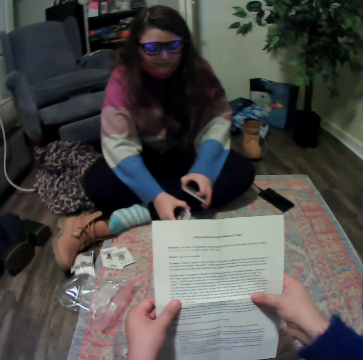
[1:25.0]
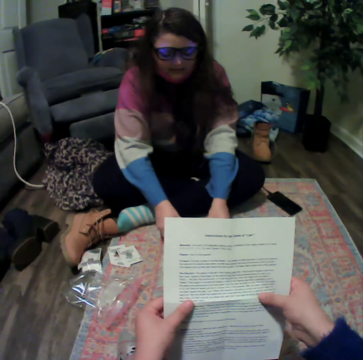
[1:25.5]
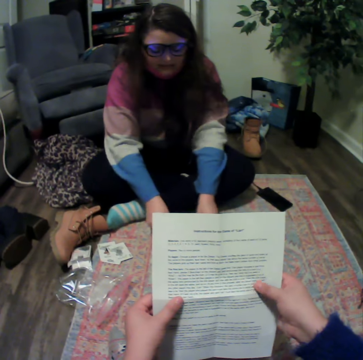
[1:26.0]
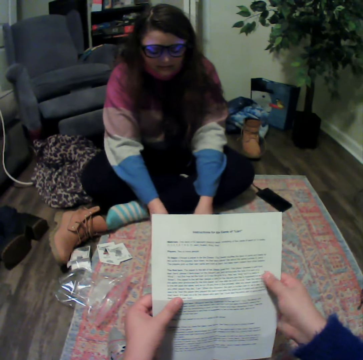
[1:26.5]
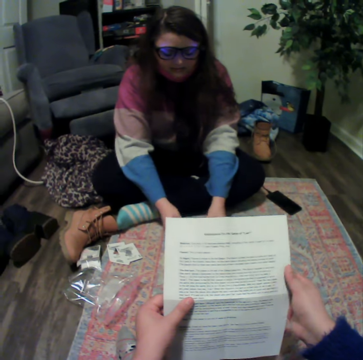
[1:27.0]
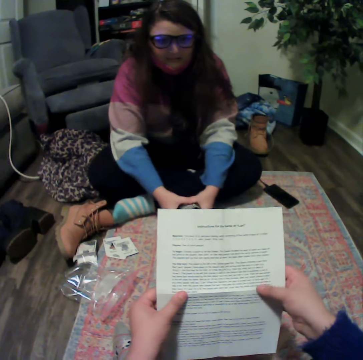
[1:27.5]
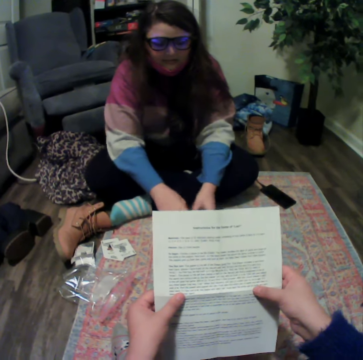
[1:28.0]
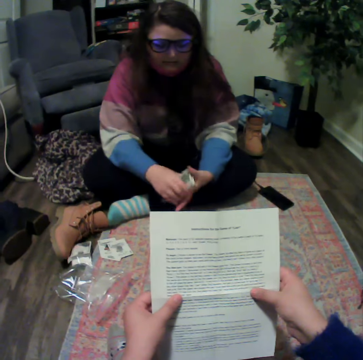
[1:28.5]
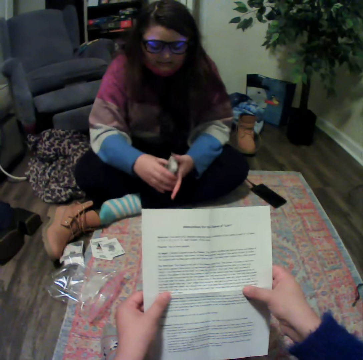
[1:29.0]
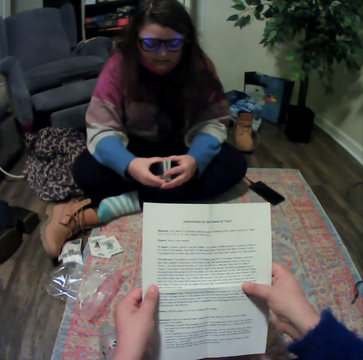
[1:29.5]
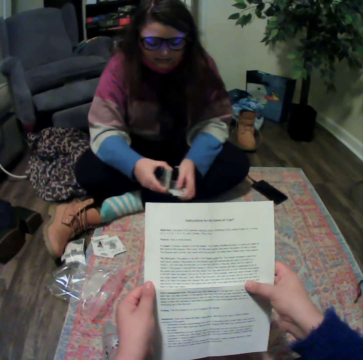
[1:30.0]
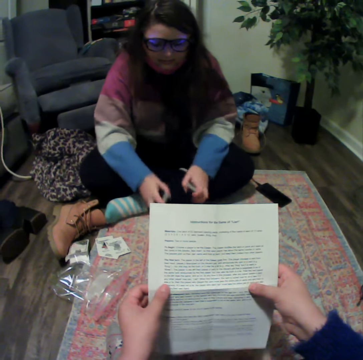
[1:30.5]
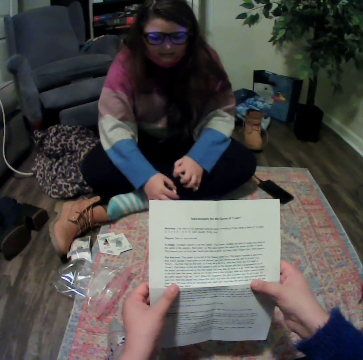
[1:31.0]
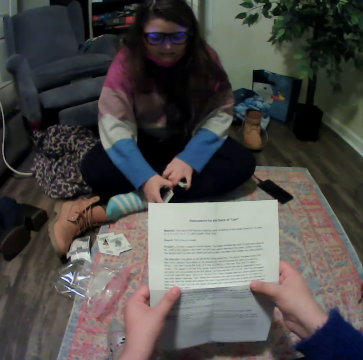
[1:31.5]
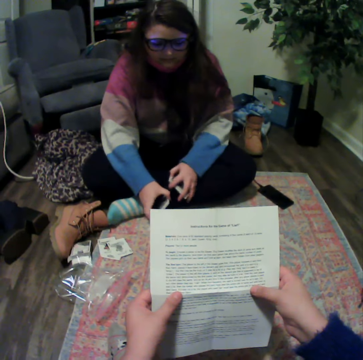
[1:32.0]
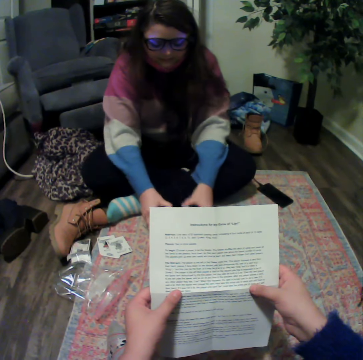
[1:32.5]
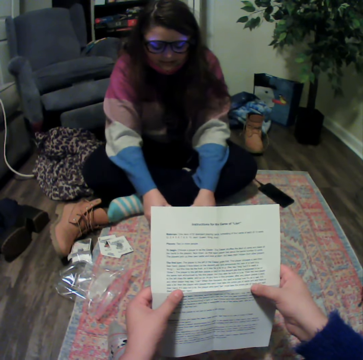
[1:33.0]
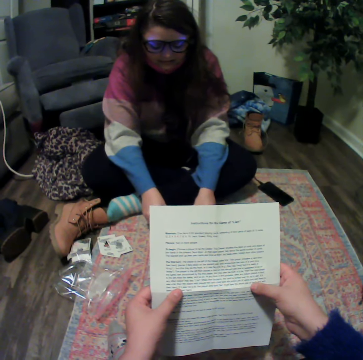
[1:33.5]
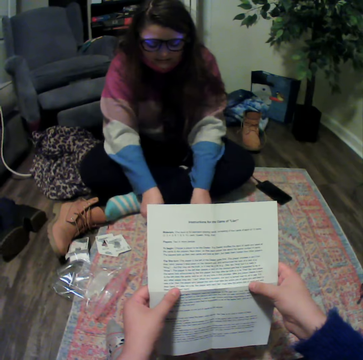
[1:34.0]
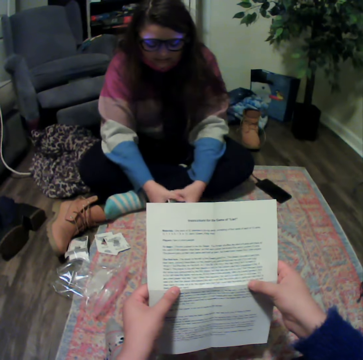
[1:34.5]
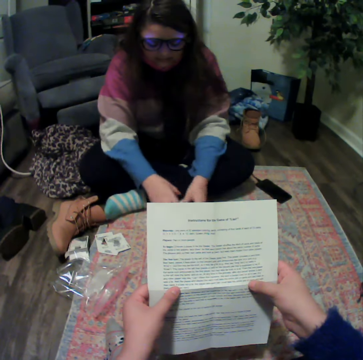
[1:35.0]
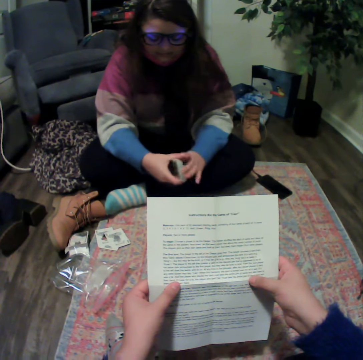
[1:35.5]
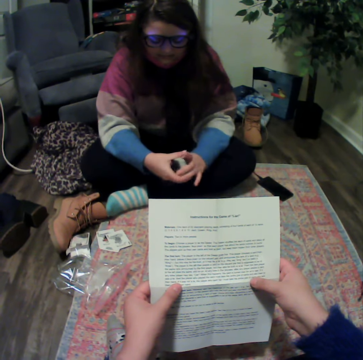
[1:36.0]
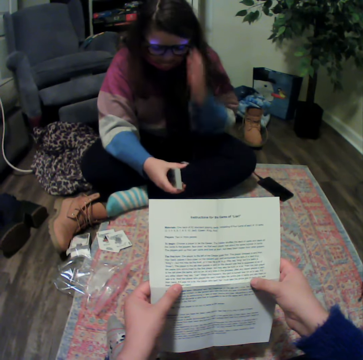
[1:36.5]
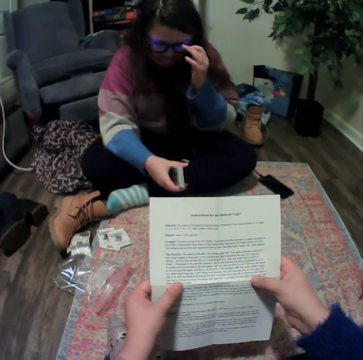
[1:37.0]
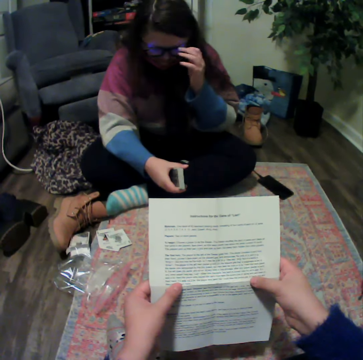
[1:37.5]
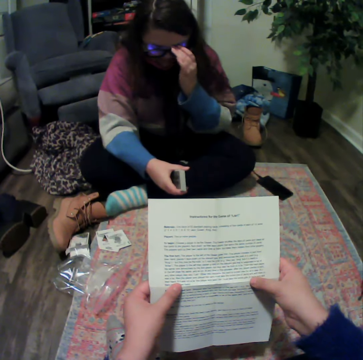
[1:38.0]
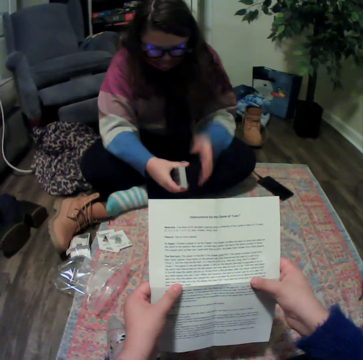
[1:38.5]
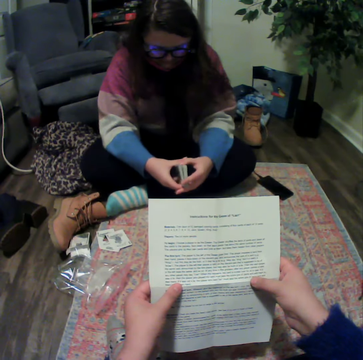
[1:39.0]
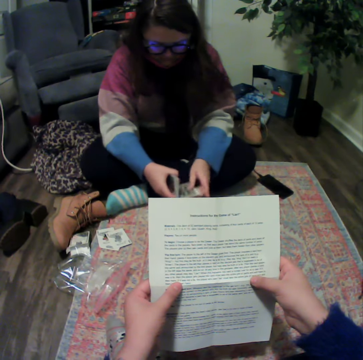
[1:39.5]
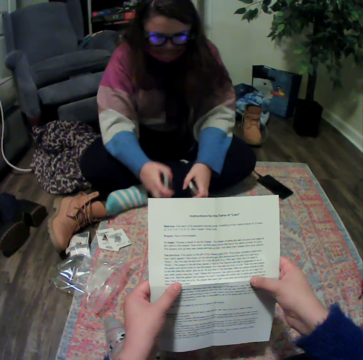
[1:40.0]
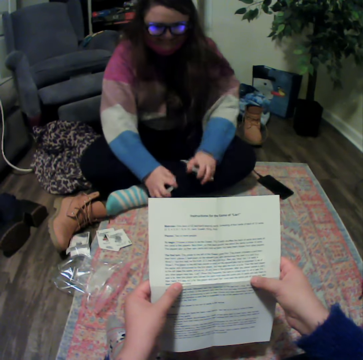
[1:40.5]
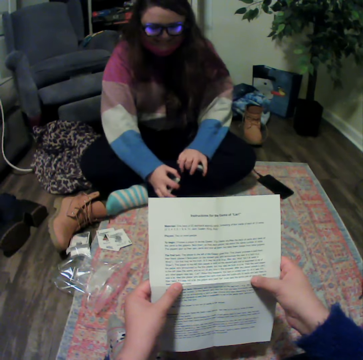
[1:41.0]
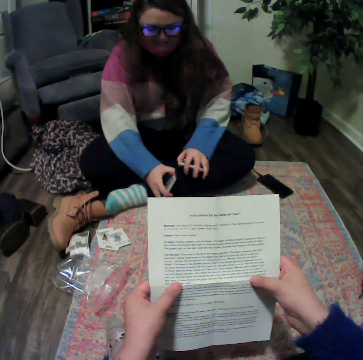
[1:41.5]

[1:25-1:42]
A lady places the cards on the table. The lady holds the cards. The lady places the cards on the table. The camera wearer reads the paper. The lady picks up the cards, touches the glasses and holds the cards. The camera wearer reads the paper.

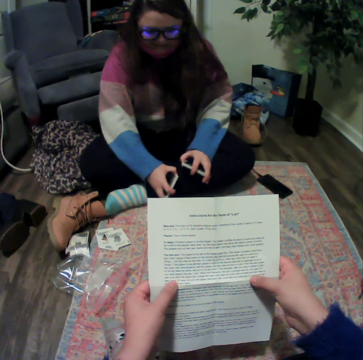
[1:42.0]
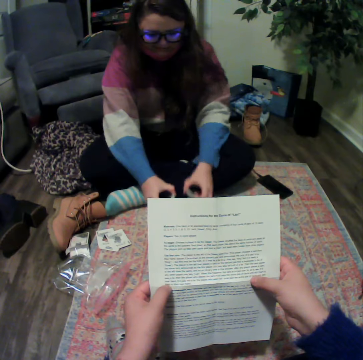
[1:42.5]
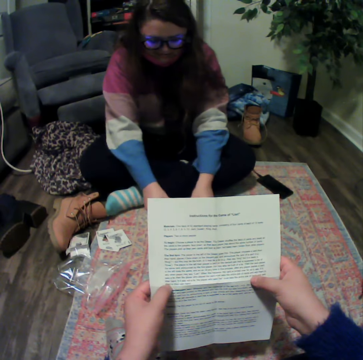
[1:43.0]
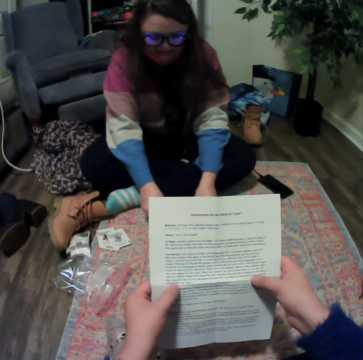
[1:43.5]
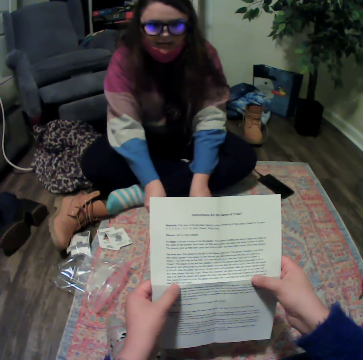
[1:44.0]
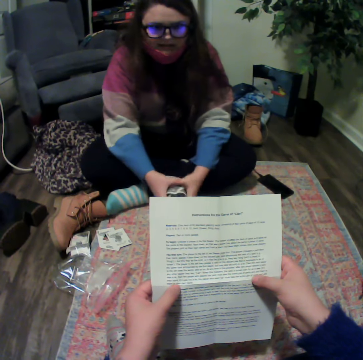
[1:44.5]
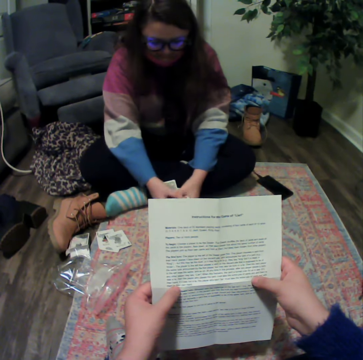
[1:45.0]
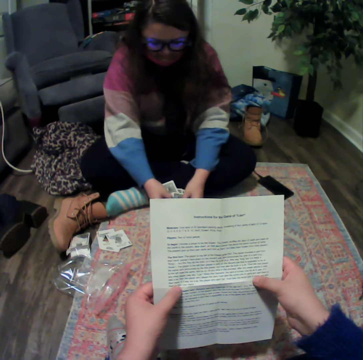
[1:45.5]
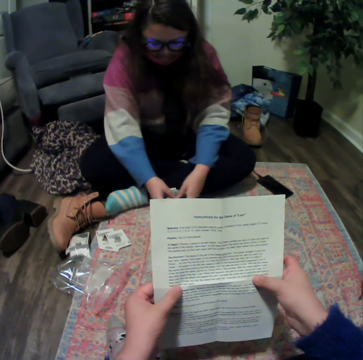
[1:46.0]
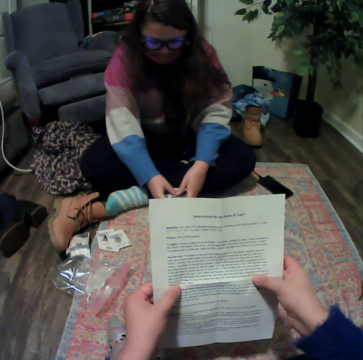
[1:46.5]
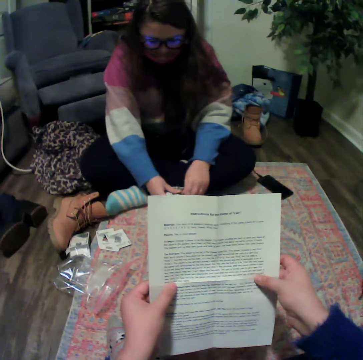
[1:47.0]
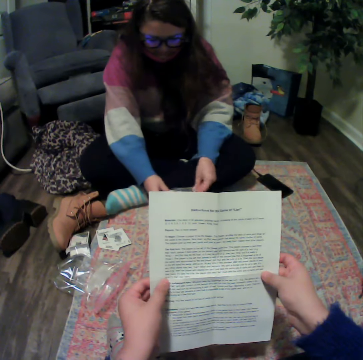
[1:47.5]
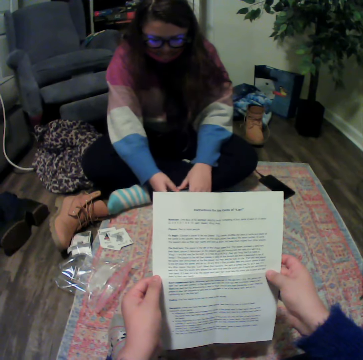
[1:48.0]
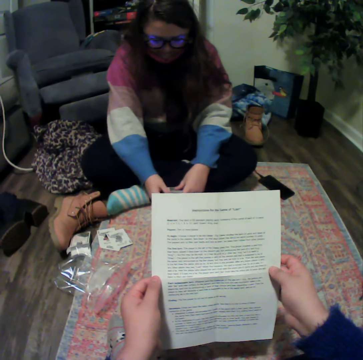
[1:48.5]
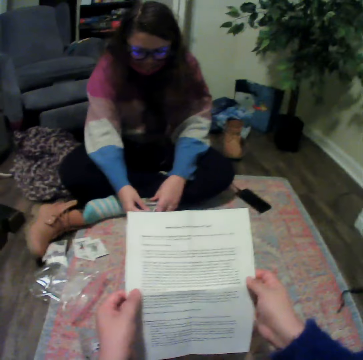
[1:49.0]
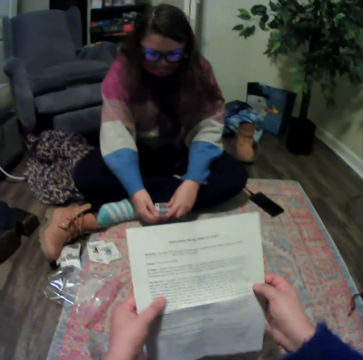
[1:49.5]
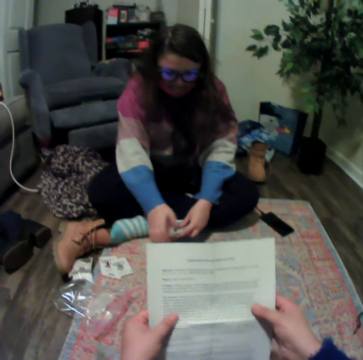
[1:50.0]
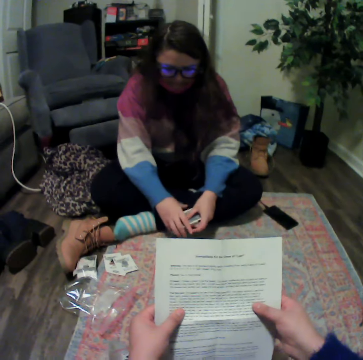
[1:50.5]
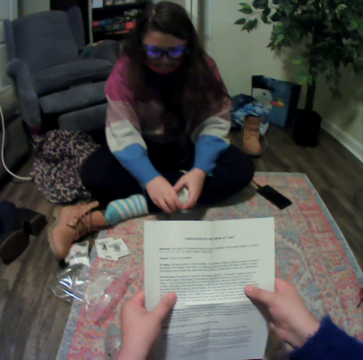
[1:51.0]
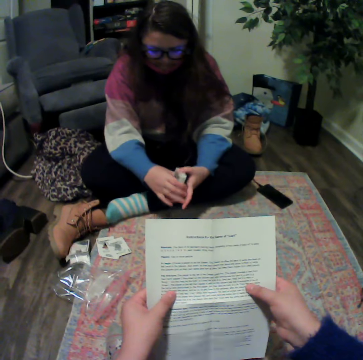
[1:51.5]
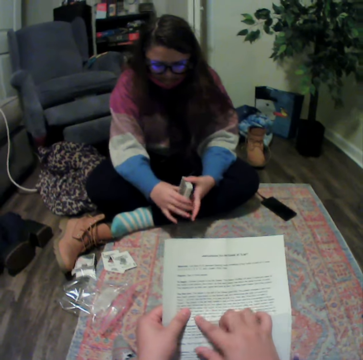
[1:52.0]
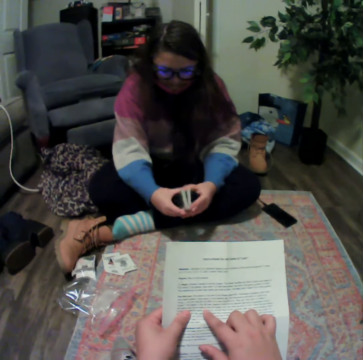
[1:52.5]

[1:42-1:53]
A lady holds the cards. The camera wearer reads the paper.

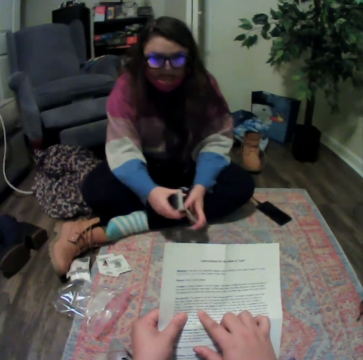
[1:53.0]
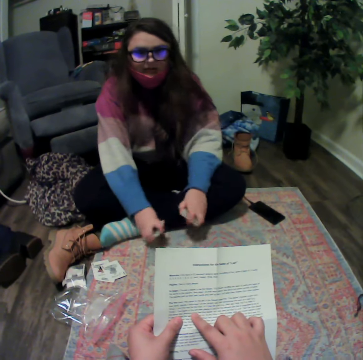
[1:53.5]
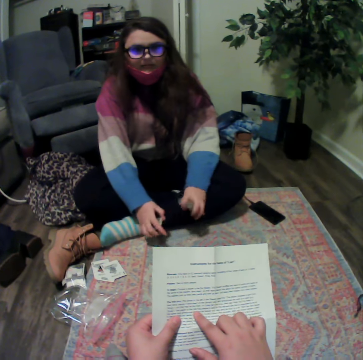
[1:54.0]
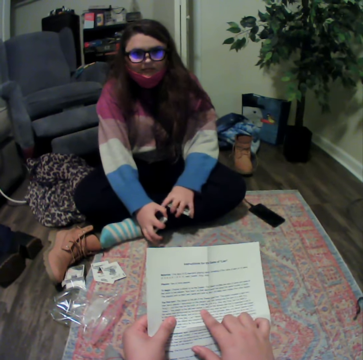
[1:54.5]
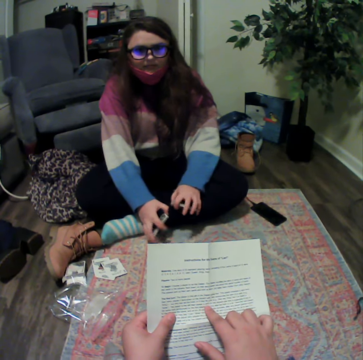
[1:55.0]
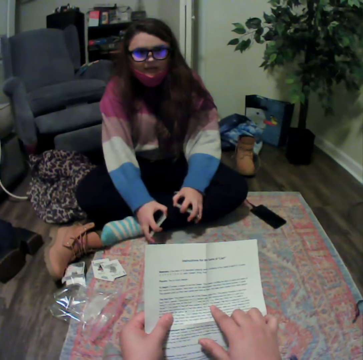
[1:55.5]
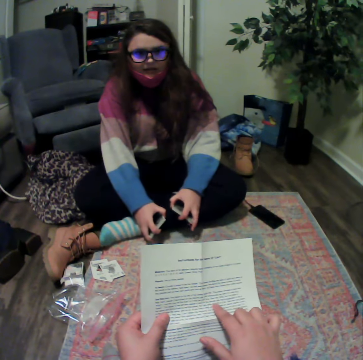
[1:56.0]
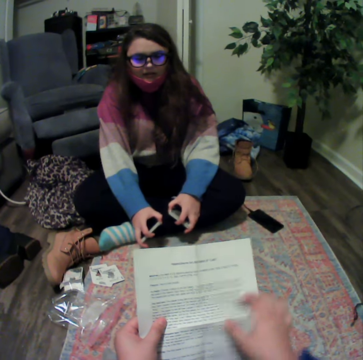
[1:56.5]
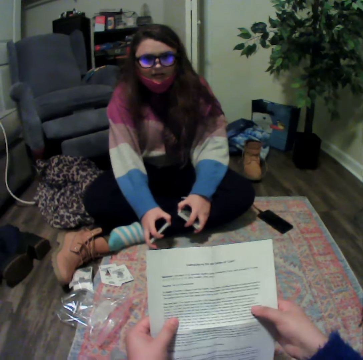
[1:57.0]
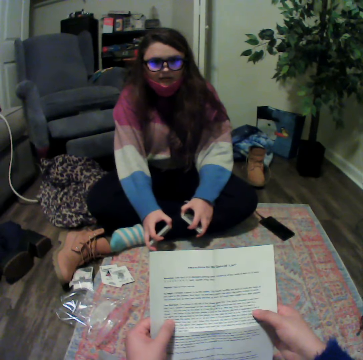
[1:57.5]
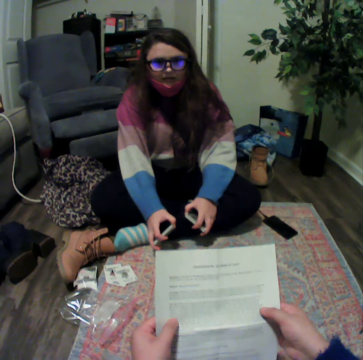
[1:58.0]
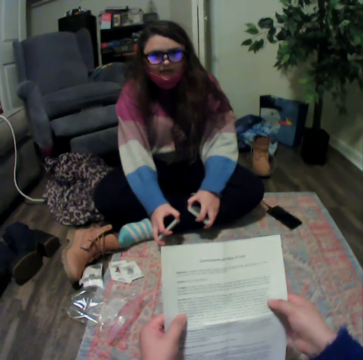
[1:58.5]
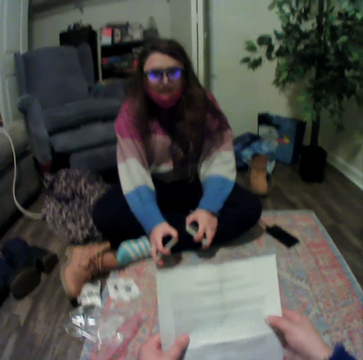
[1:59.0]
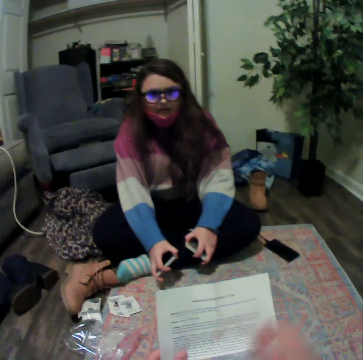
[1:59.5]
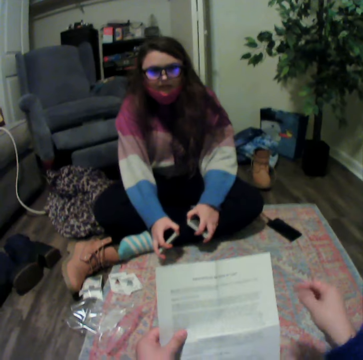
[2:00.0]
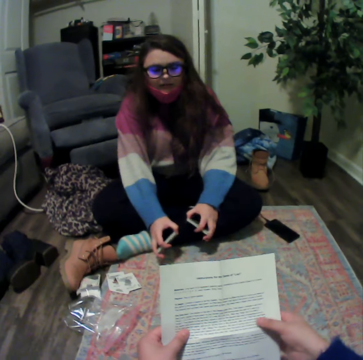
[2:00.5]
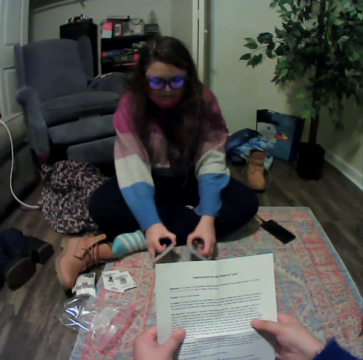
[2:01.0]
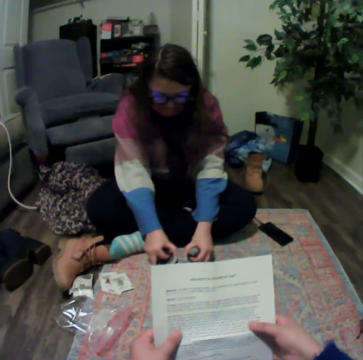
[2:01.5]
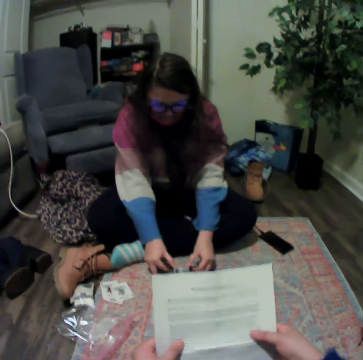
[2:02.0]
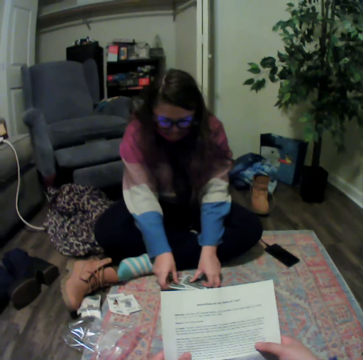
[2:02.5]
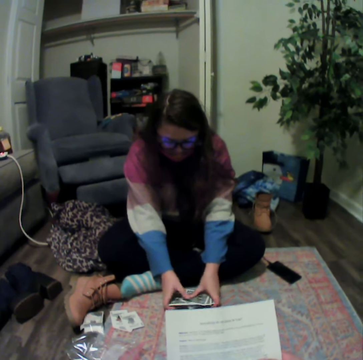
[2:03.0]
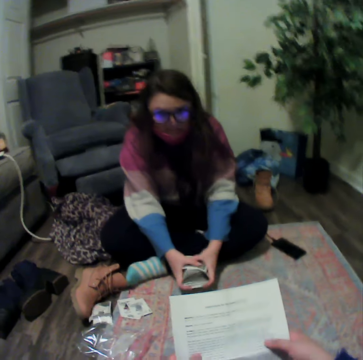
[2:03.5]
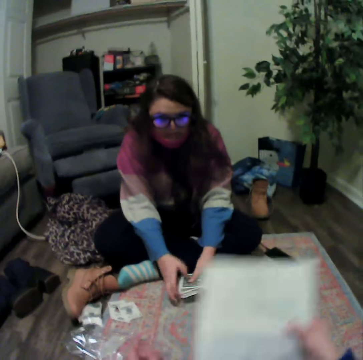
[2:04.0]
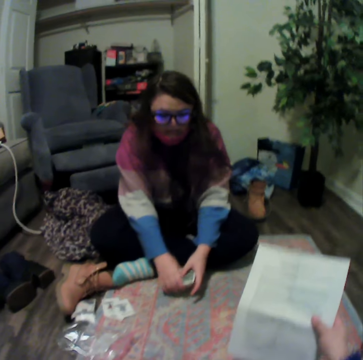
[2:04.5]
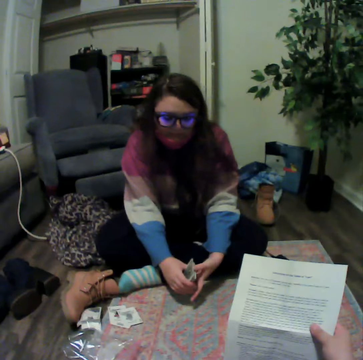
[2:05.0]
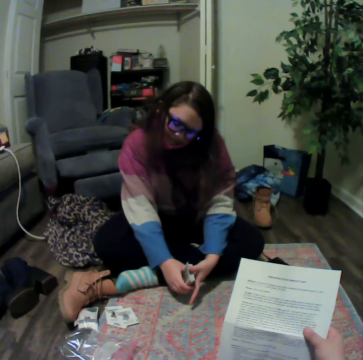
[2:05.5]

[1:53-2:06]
A lady holds the cards. The camera wearer talks with the lady. The lady places the cards on the table and picks up the cards.
